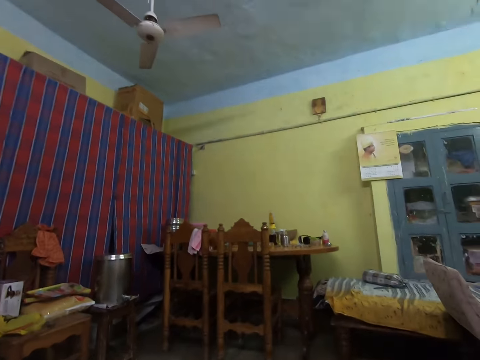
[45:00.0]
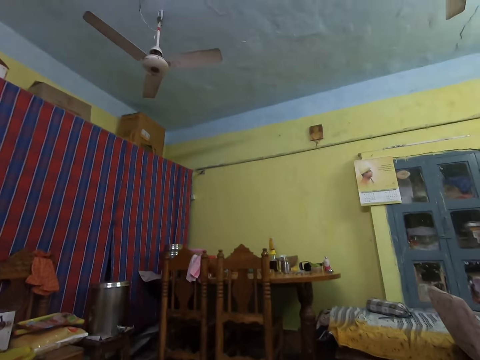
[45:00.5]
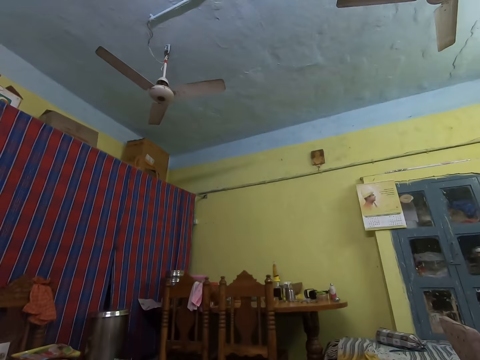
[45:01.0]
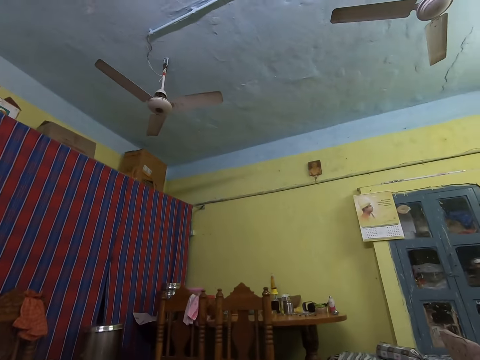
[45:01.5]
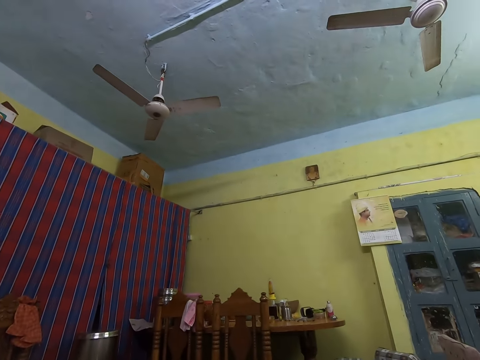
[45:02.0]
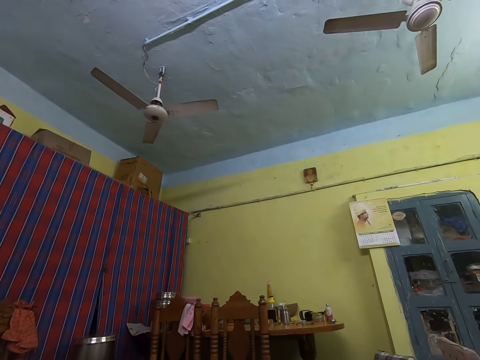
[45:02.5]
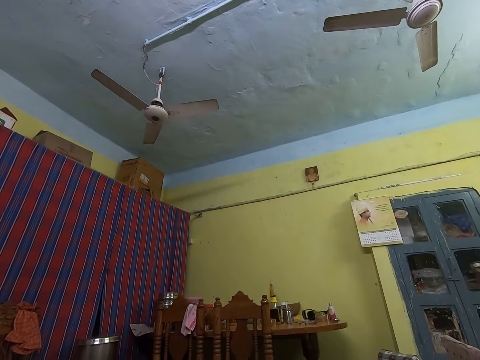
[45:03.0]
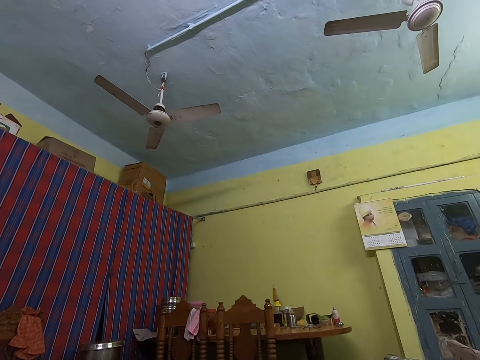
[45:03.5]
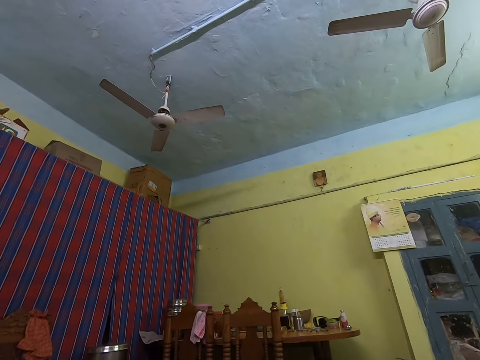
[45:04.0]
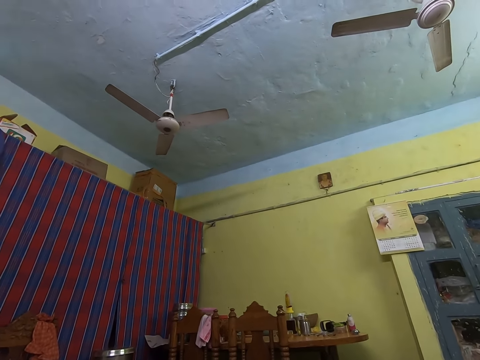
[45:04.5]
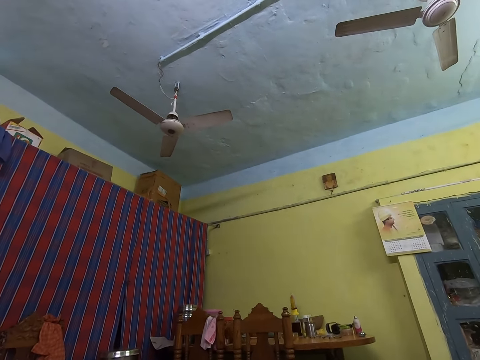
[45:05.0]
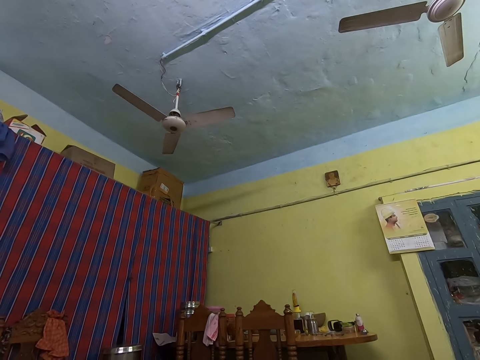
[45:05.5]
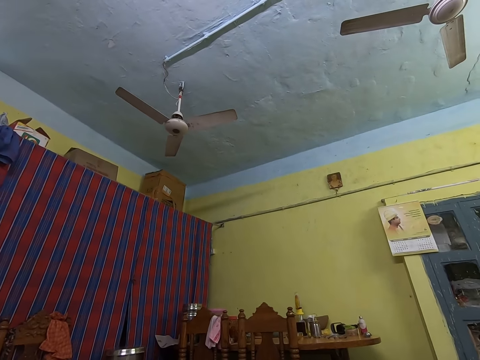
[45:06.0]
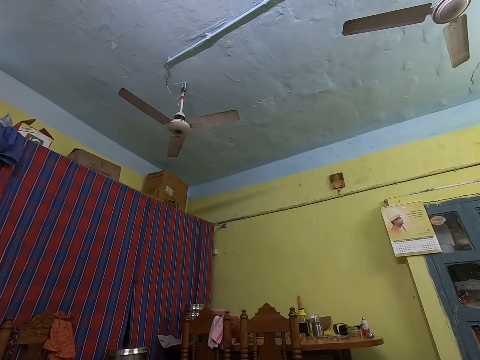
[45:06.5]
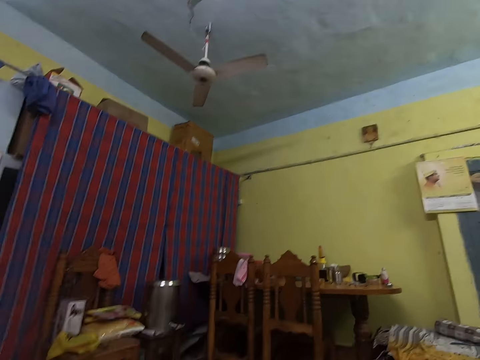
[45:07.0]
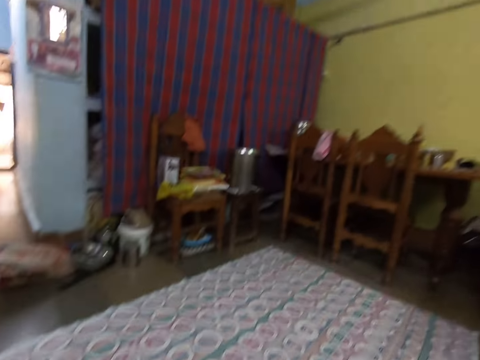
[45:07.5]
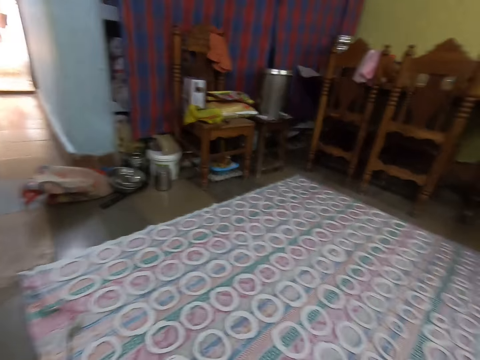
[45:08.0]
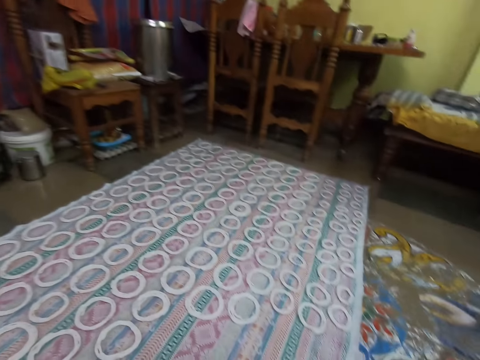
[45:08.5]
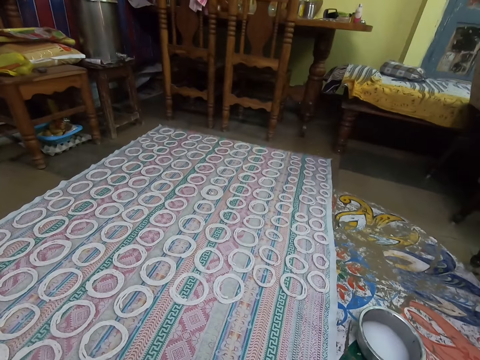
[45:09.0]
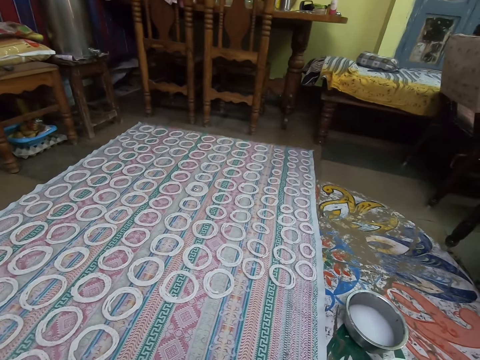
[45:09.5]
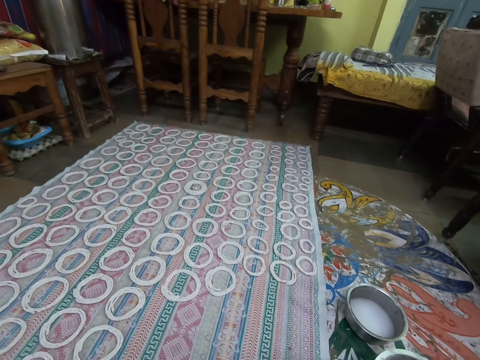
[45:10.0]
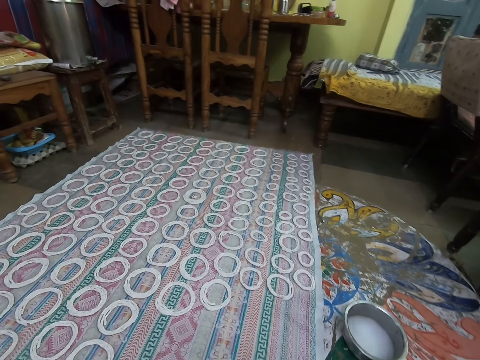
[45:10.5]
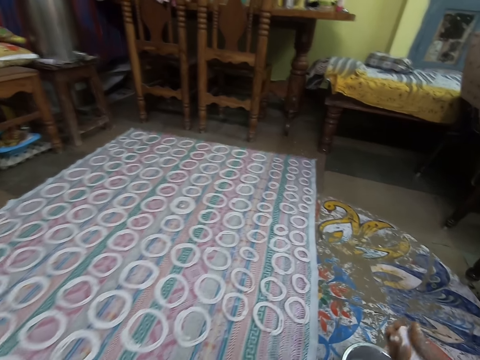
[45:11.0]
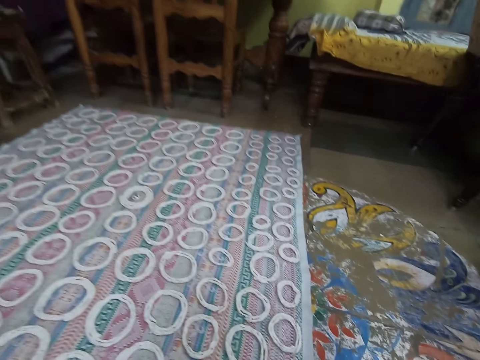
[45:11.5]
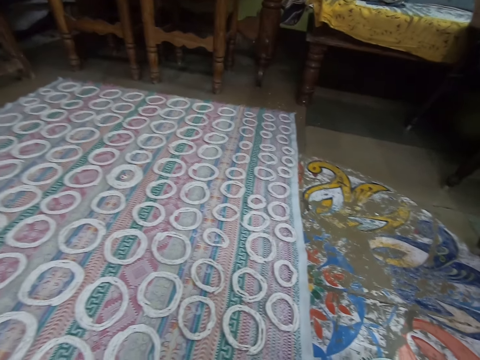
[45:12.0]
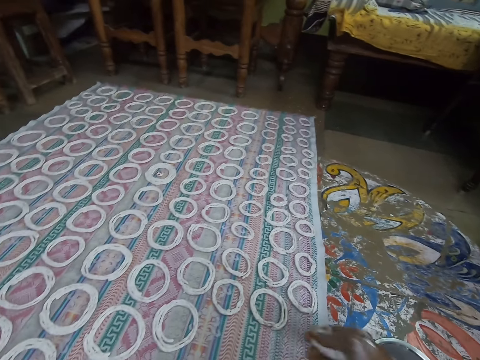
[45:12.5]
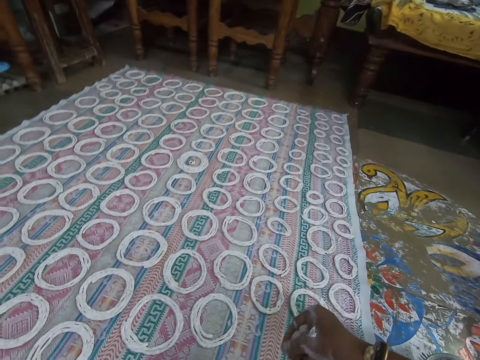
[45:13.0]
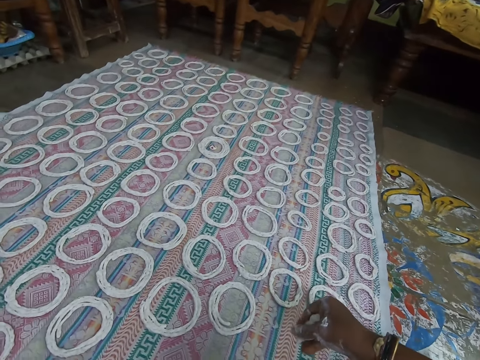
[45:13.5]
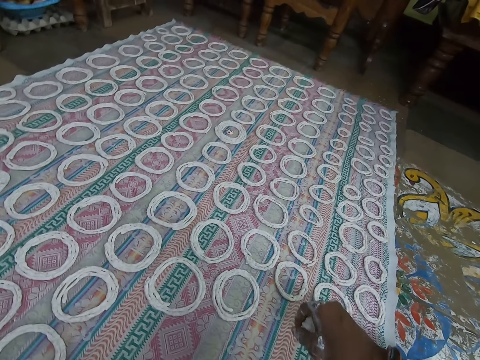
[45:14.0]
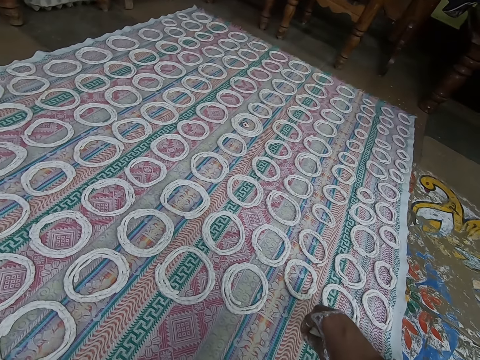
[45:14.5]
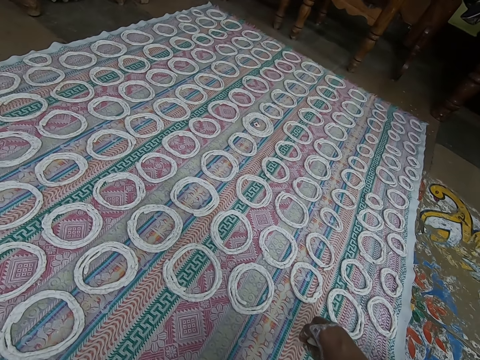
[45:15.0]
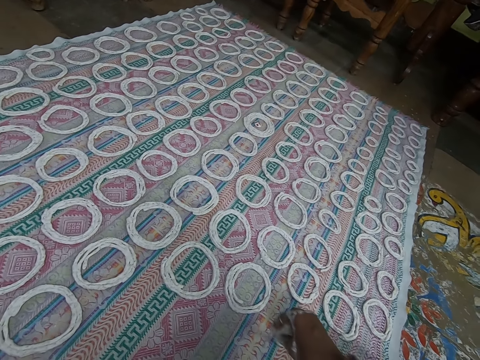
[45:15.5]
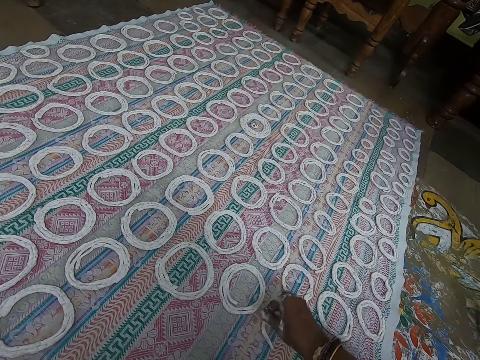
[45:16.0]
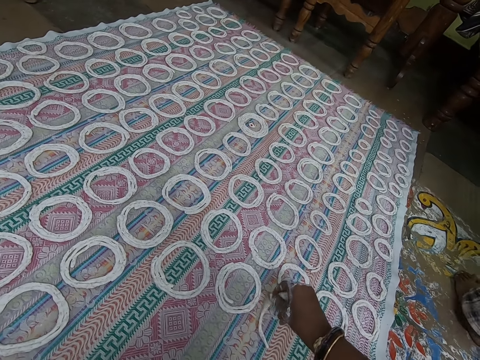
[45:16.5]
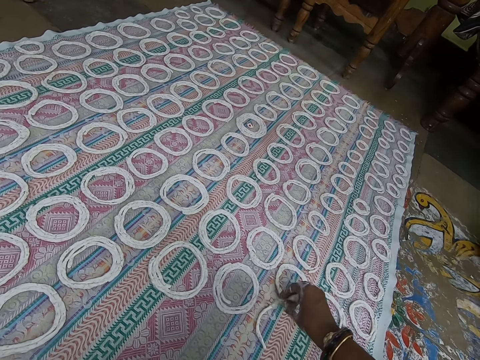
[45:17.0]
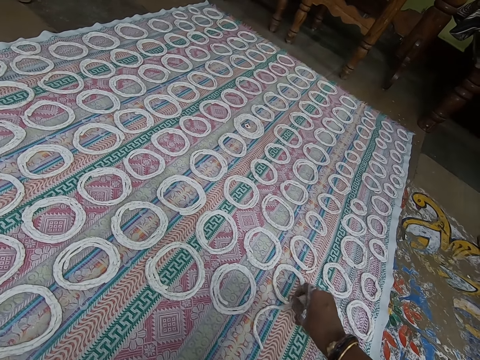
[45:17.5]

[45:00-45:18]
The camera wearer presses the dough with their hand. They shape the murukku mix on the cloth on the ground with their right hand. They roll the dough on the mat.

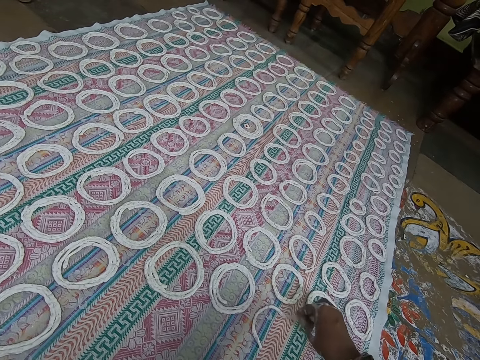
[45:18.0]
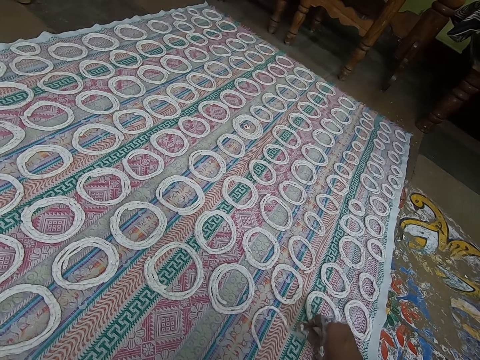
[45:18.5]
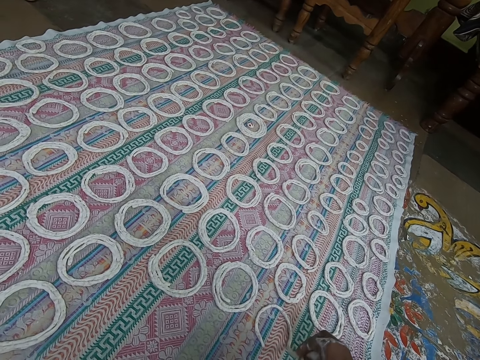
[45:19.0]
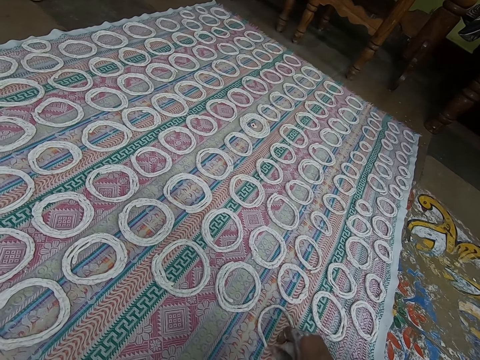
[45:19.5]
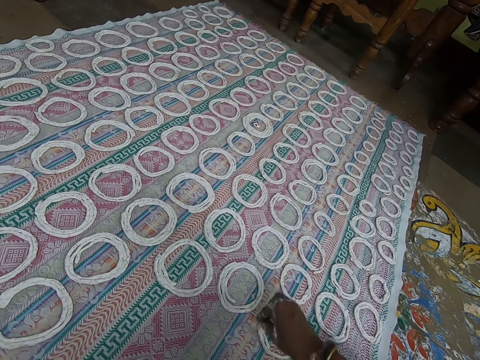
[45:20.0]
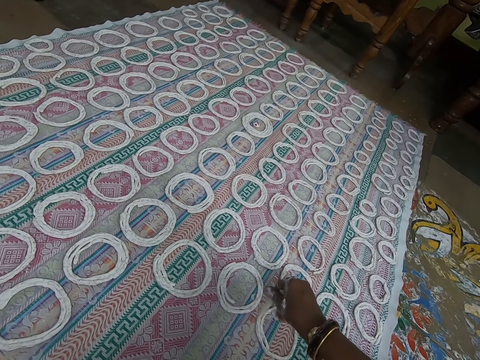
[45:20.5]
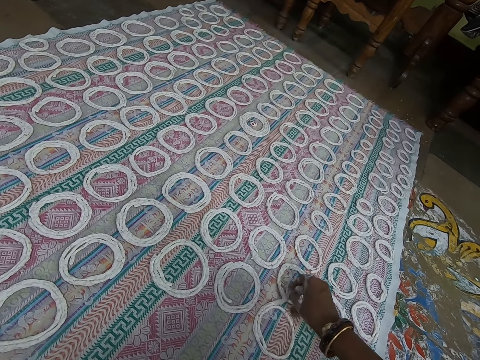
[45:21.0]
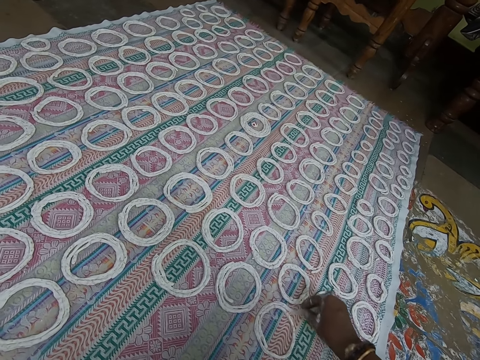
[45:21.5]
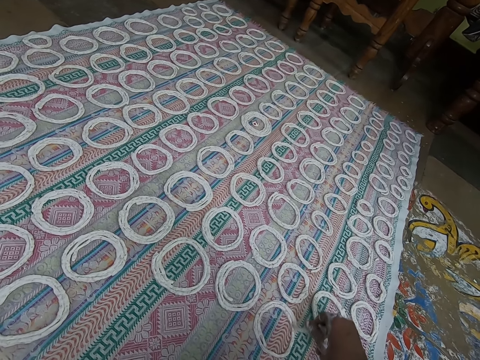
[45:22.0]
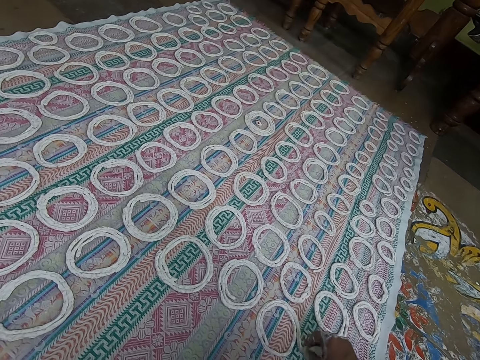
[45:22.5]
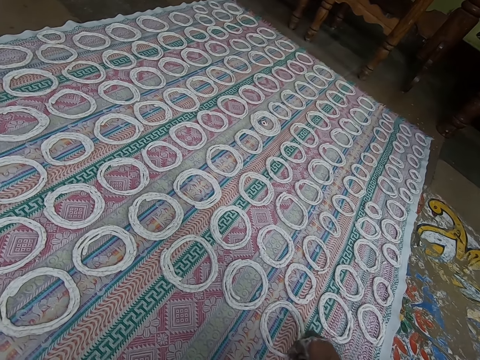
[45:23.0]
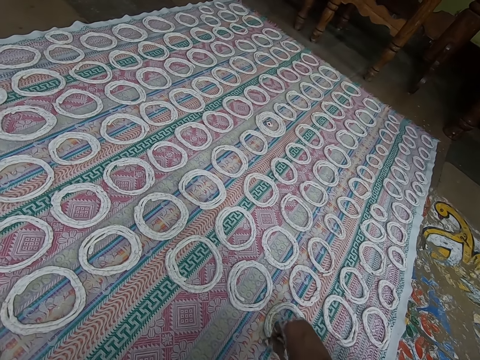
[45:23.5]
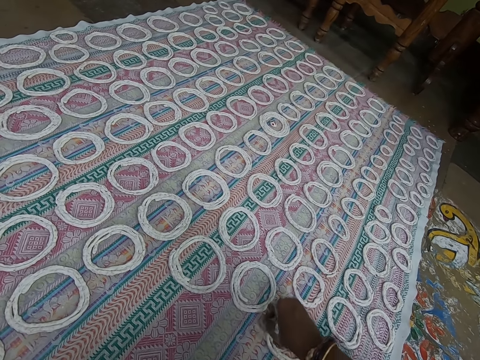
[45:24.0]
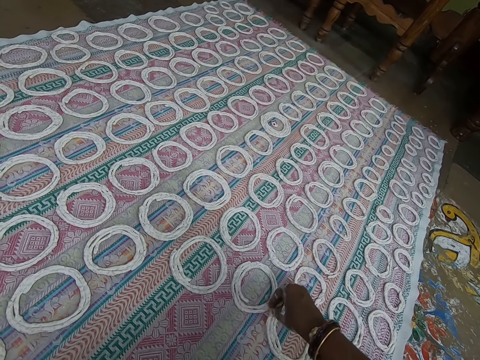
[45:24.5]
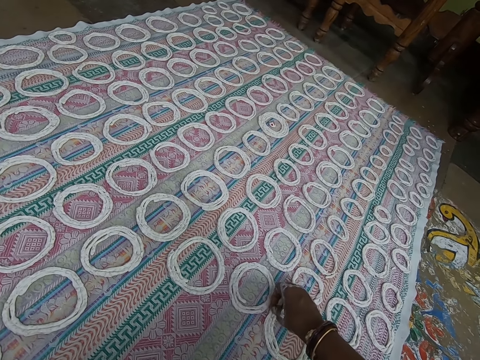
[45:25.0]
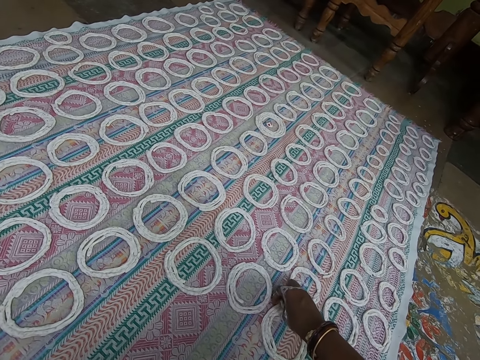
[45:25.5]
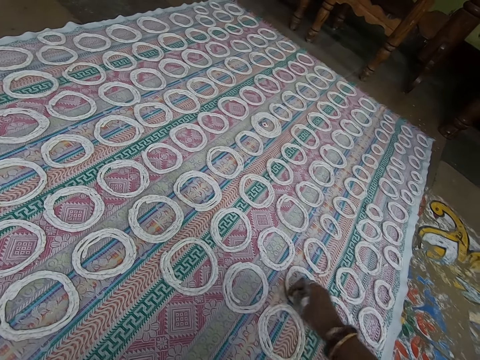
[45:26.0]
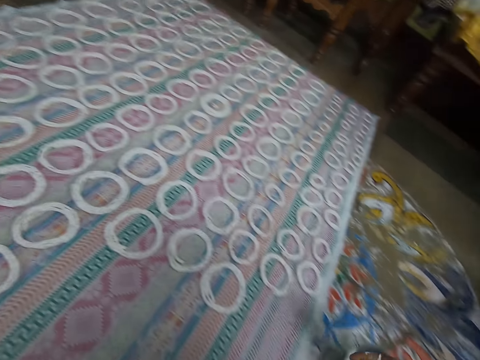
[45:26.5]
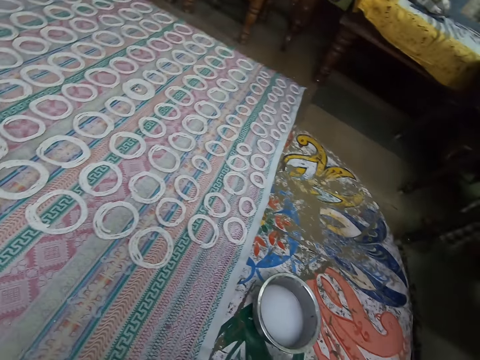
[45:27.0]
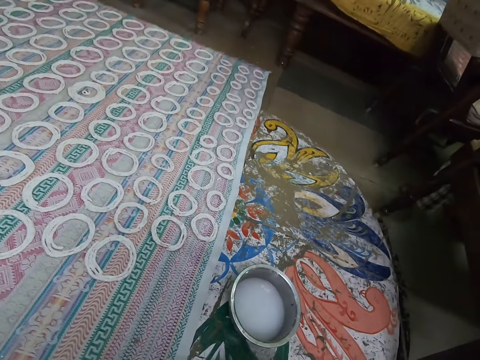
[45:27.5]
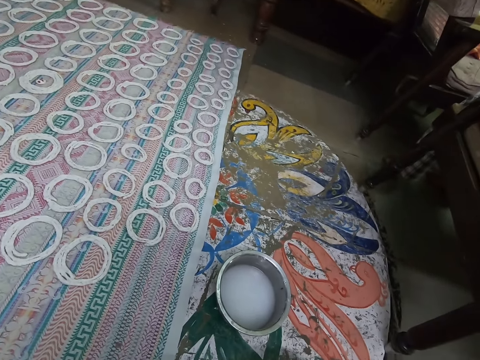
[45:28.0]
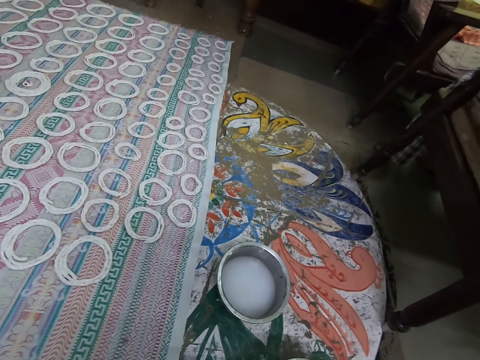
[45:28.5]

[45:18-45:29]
The camera wearer pulls his hand off the dough.
